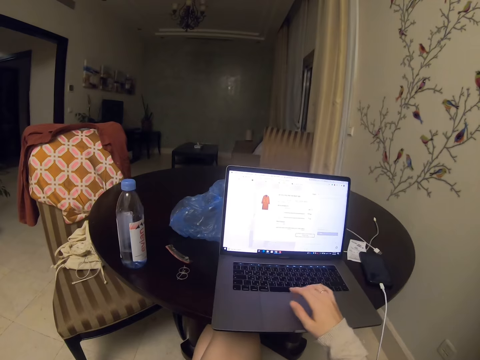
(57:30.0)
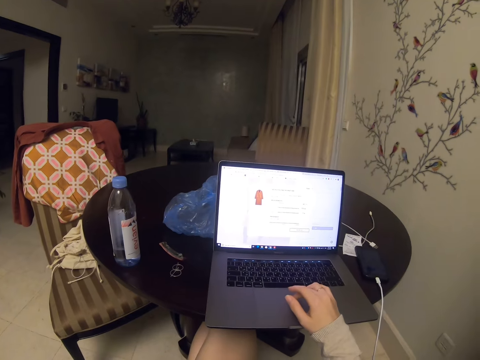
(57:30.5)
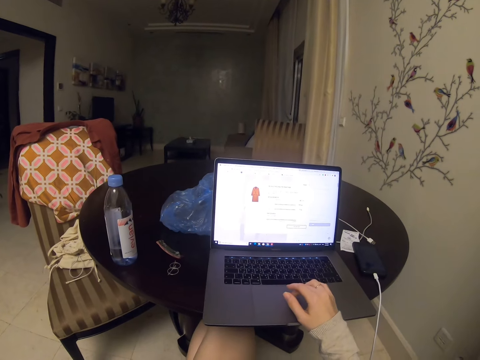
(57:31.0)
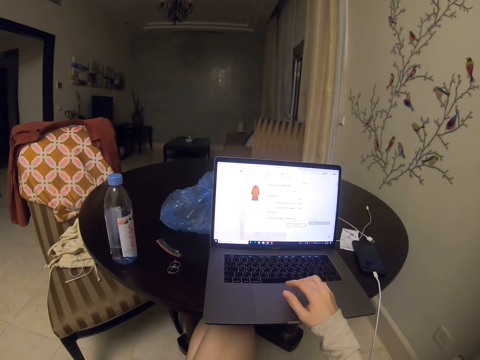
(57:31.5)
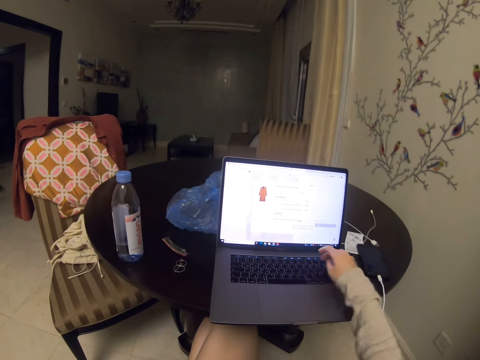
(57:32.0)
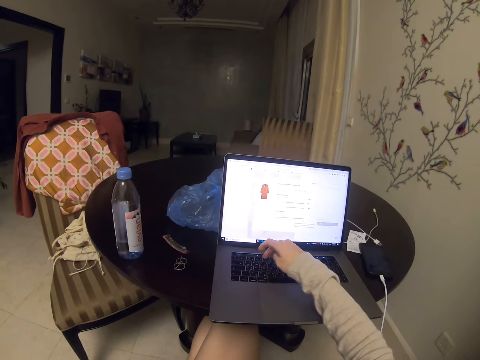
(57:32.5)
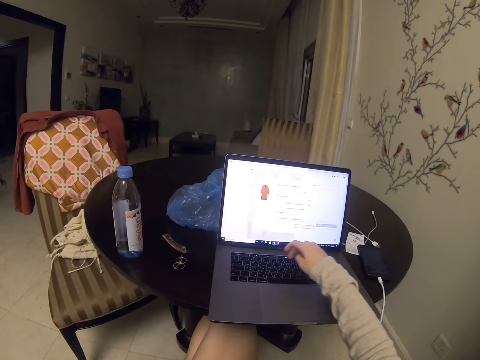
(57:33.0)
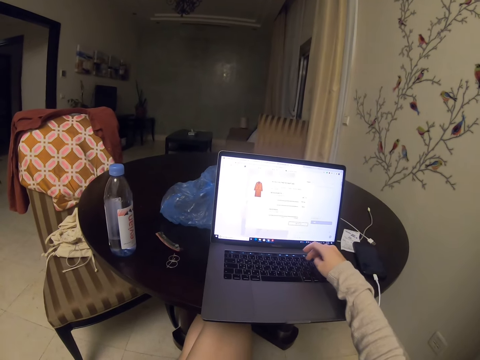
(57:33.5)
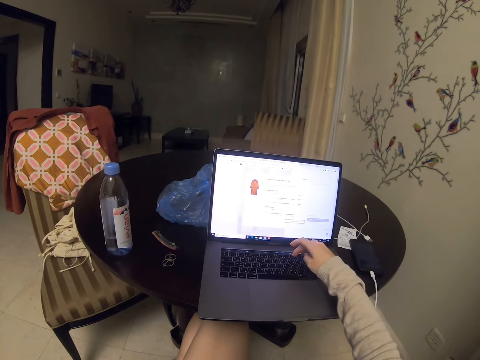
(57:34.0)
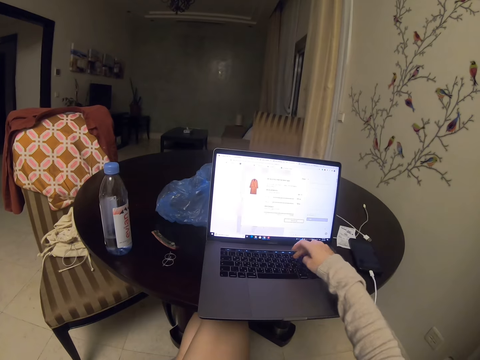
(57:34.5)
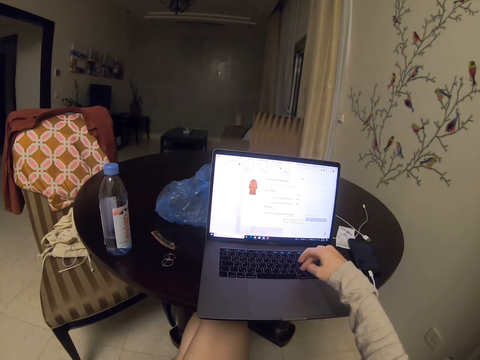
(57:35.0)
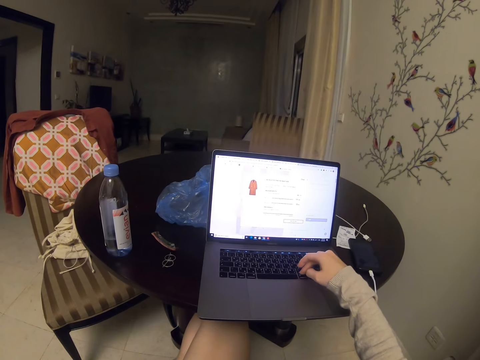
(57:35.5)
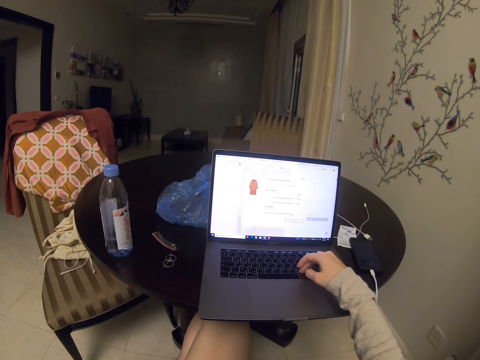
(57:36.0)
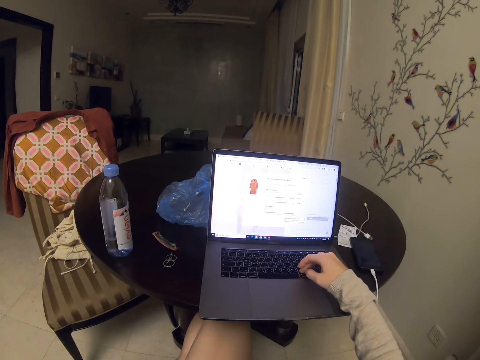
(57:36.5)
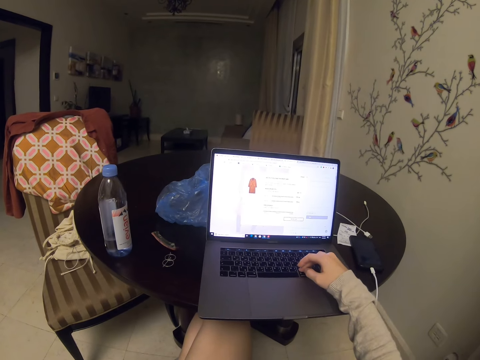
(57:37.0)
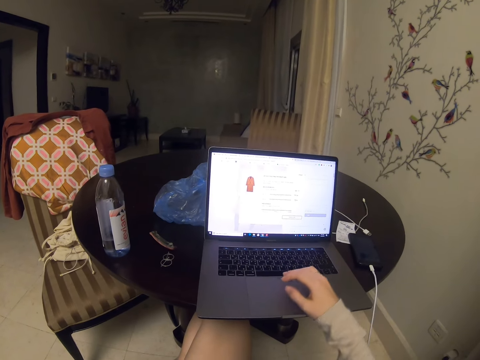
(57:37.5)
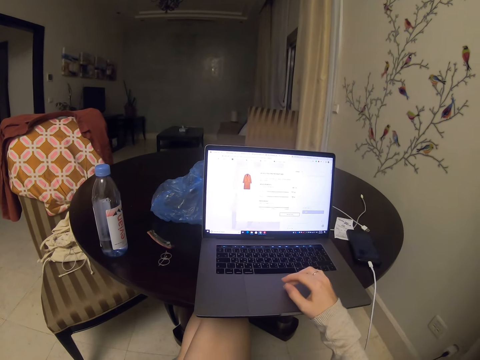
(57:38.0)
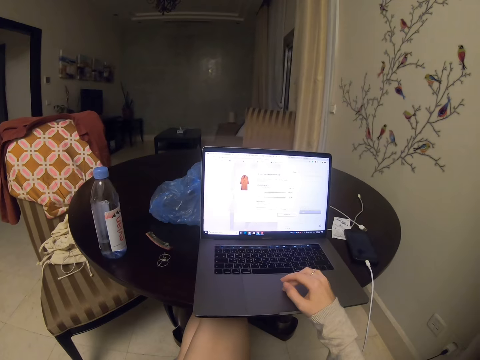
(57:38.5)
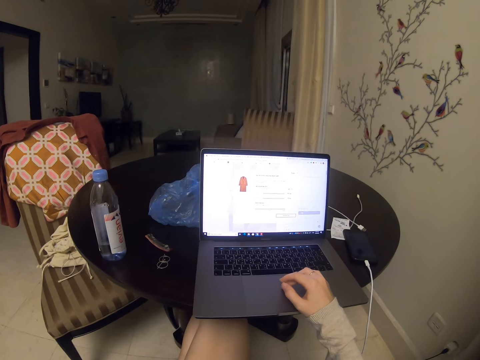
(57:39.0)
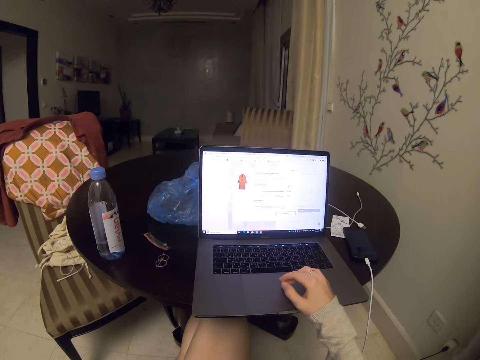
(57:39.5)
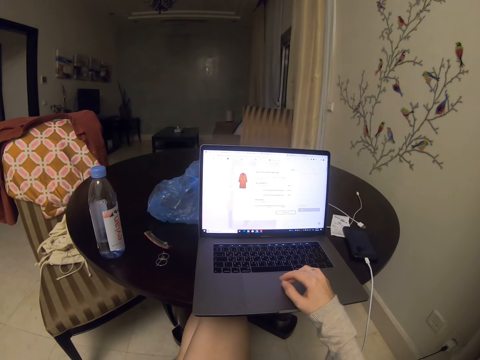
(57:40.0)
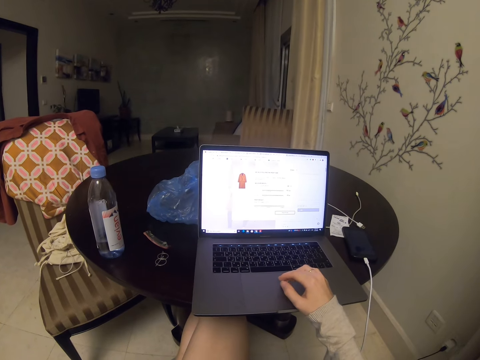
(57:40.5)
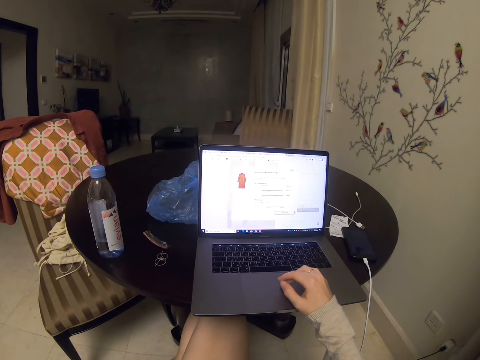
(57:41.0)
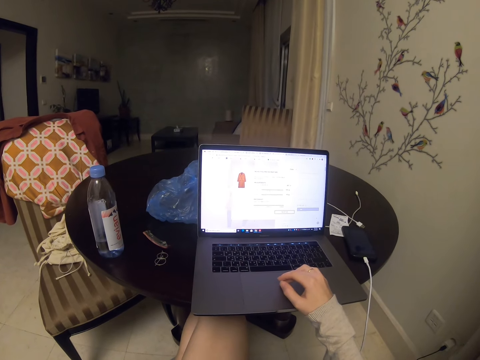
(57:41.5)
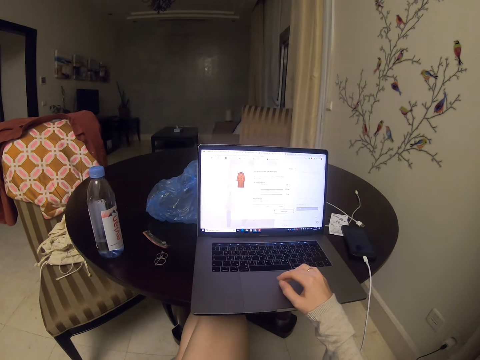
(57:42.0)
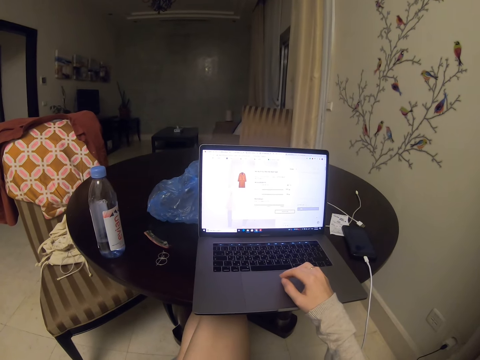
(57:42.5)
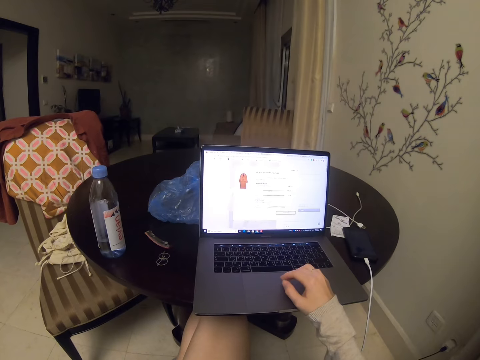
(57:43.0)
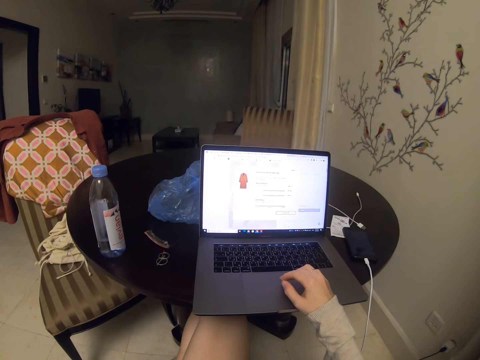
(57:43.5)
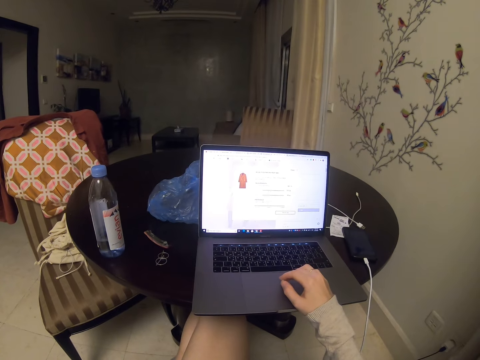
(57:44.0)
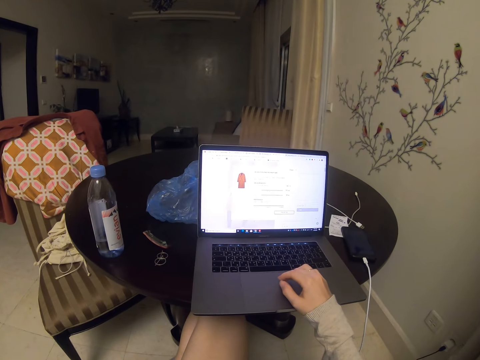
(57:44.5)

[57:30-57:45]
The camera wearer types. They press the keyboard. They type. They put a hand on the laptop.

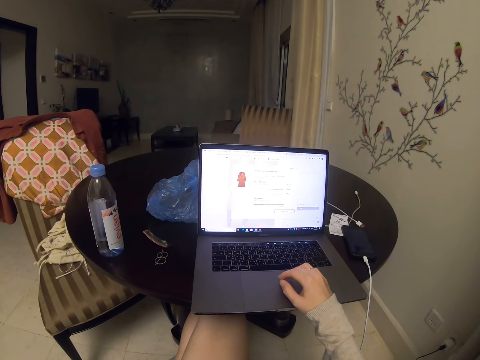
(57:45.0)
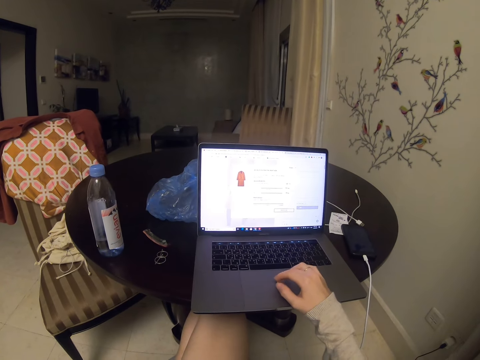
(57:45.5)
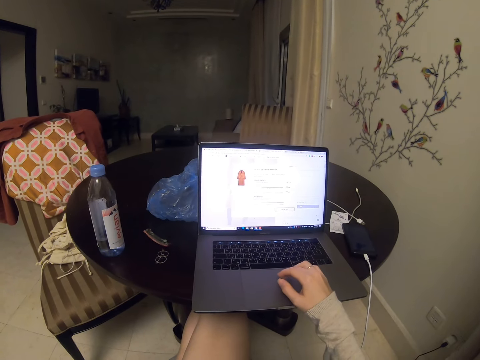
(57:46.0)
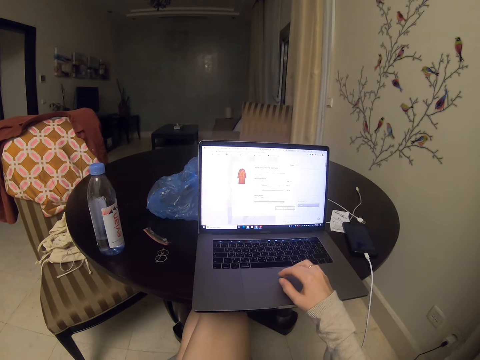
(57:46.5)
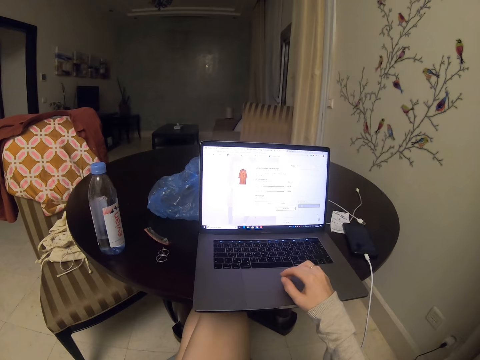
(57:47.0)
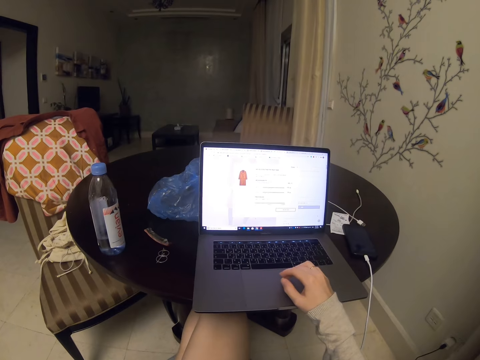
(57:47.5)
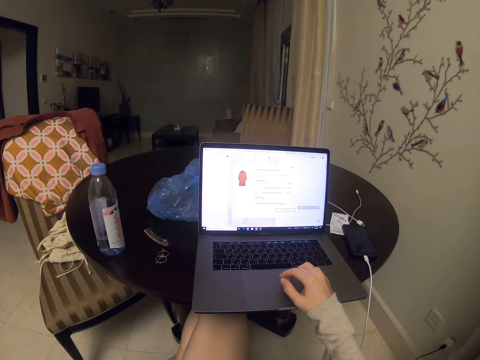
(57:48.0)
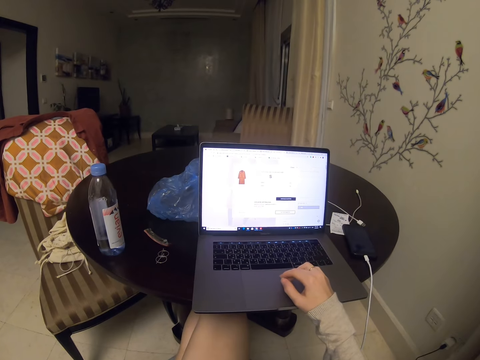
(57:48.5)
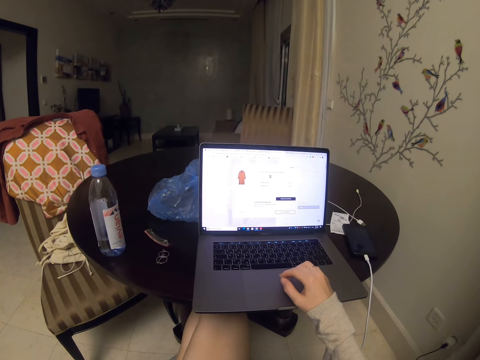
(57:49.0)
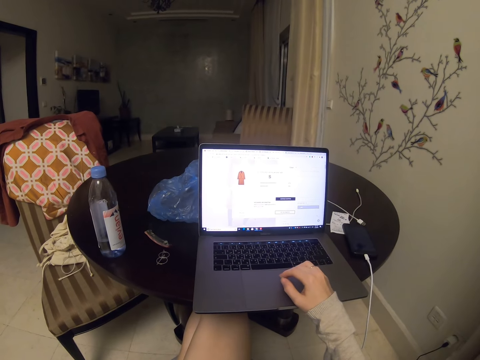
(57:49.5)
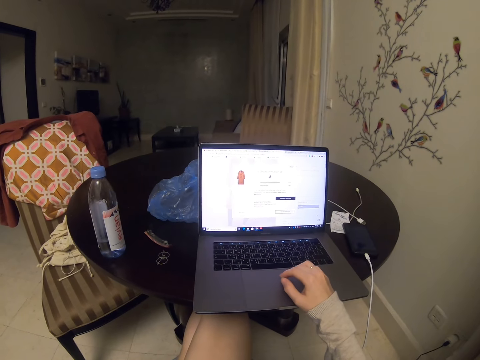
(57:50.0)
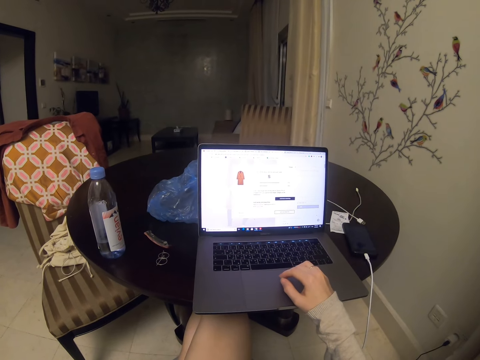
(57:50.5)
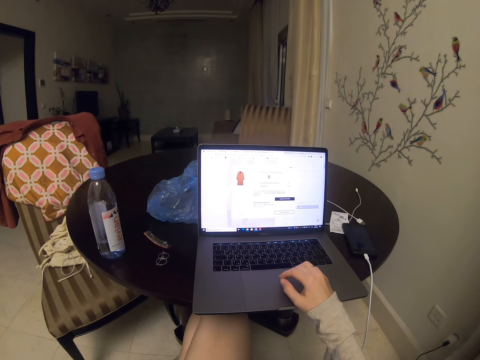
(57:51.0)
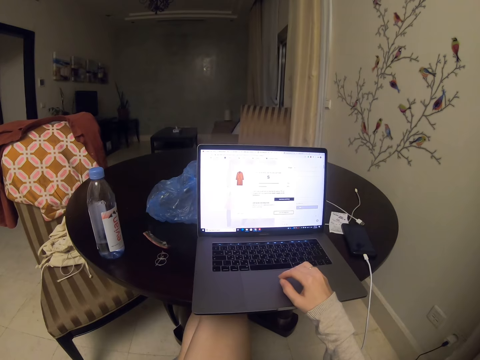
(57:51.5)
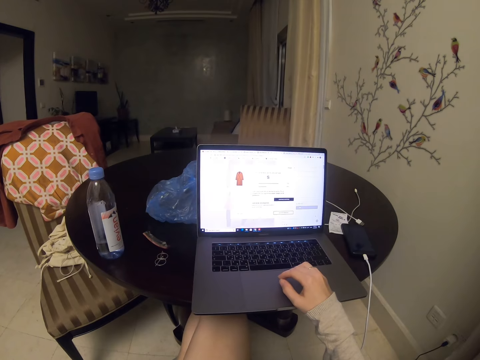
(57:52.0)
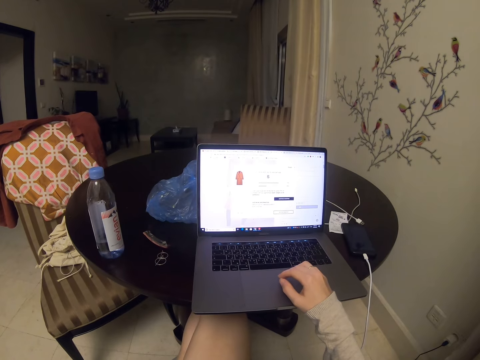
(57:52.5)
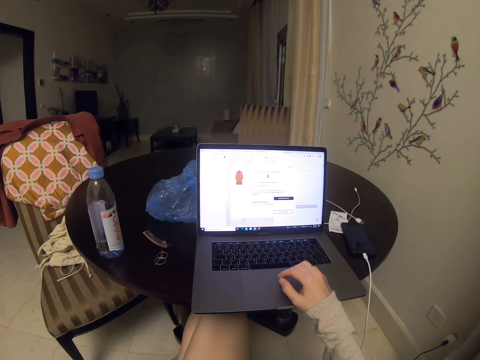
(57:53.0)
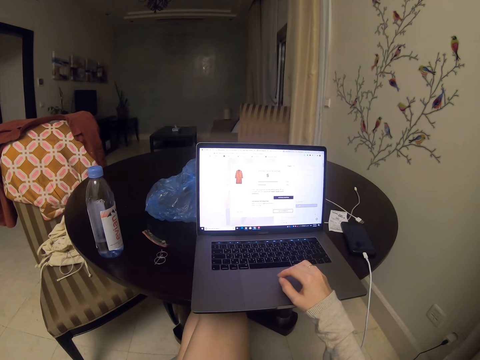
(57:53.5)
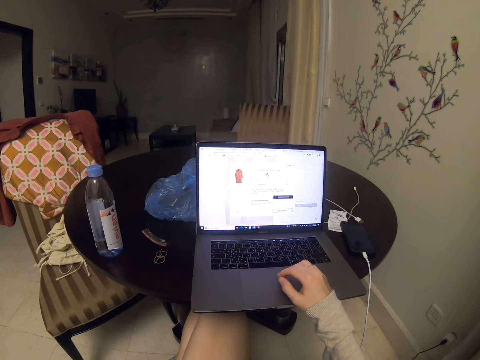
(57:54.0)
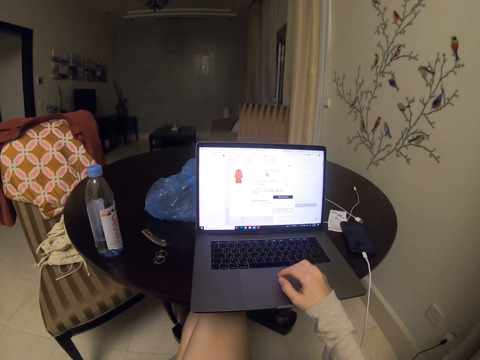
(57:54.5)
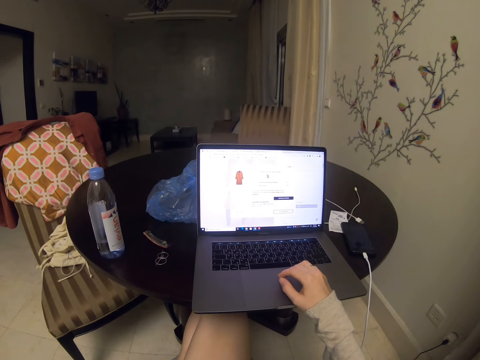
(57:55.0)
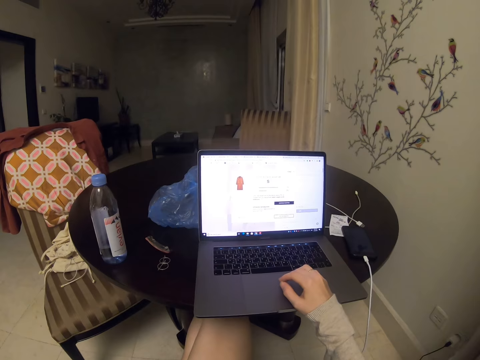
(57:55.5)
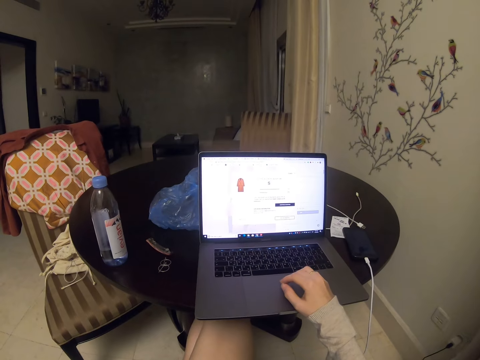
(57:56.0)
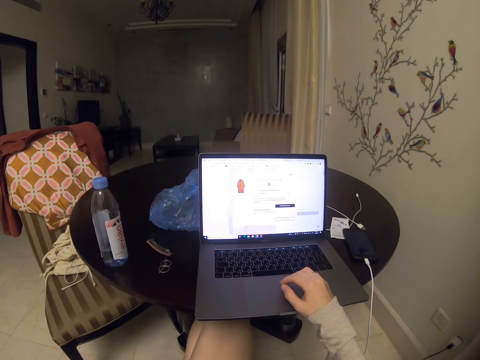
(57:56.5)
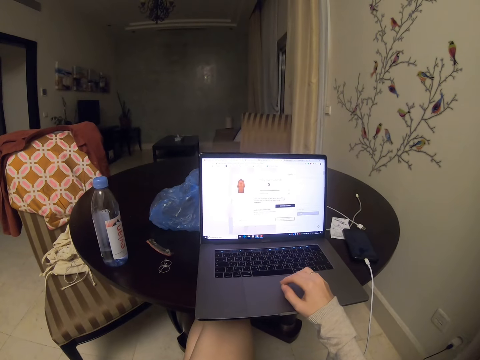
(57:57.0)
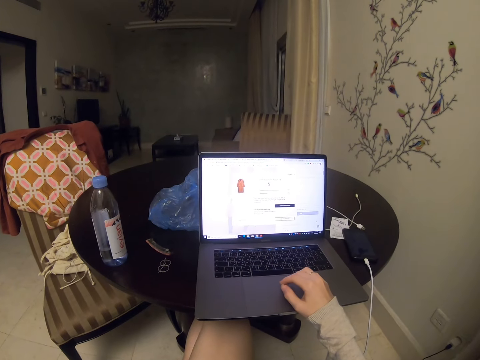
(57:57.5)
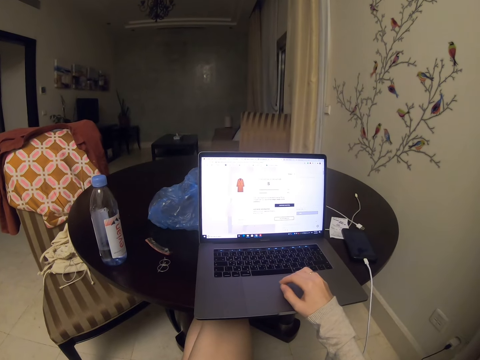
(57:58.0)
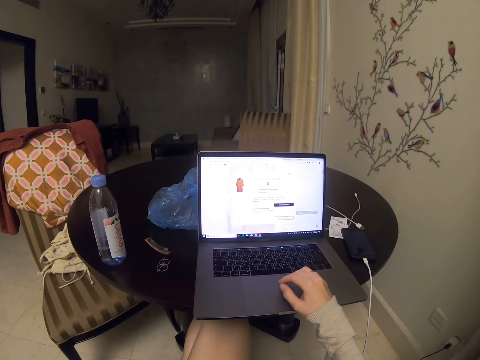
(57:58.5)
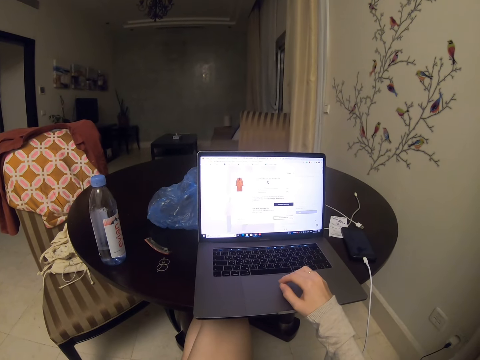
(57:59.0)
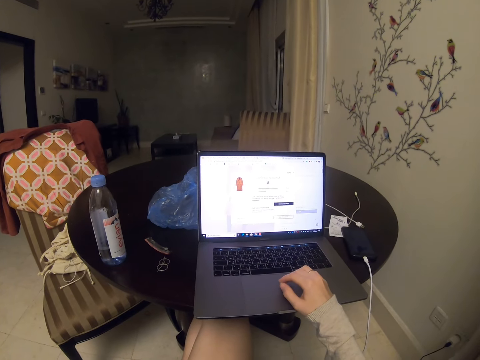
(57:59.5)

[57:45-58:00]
The camera wearer presses the keyboard.
